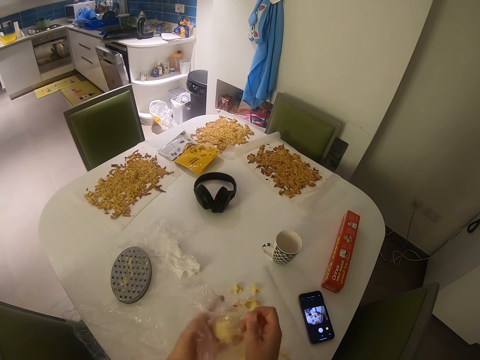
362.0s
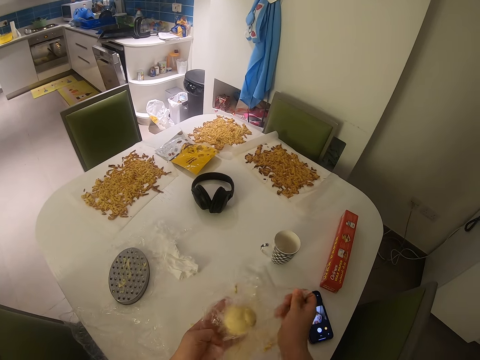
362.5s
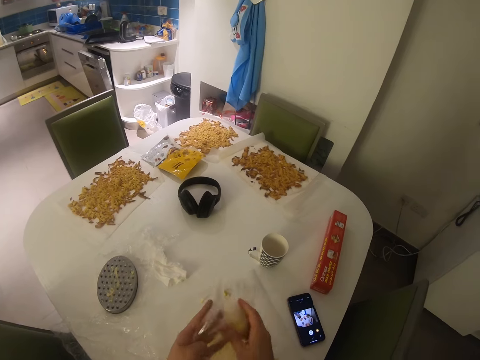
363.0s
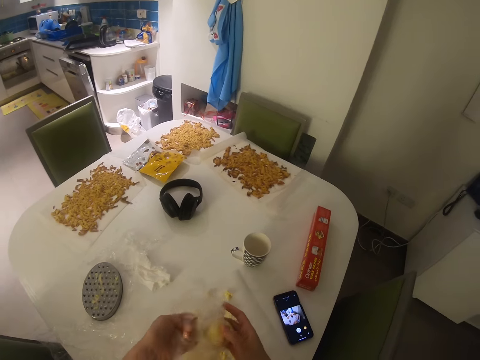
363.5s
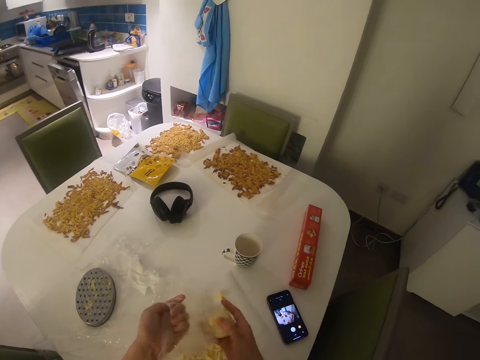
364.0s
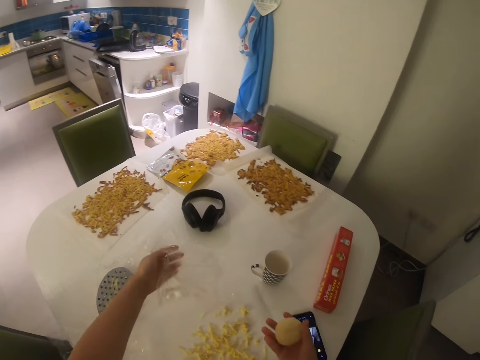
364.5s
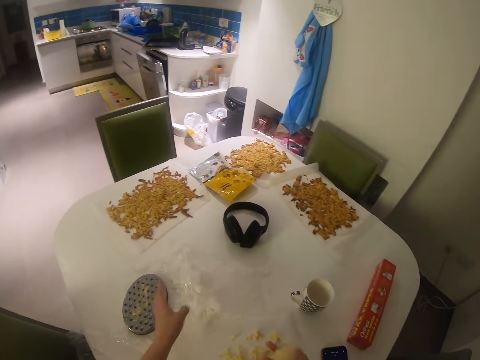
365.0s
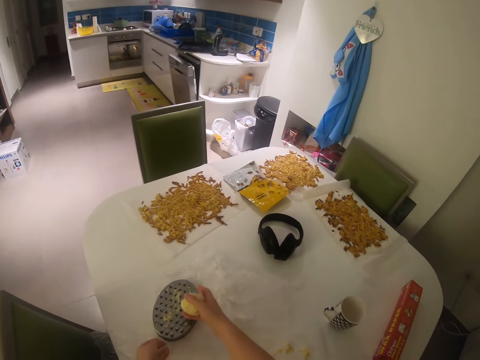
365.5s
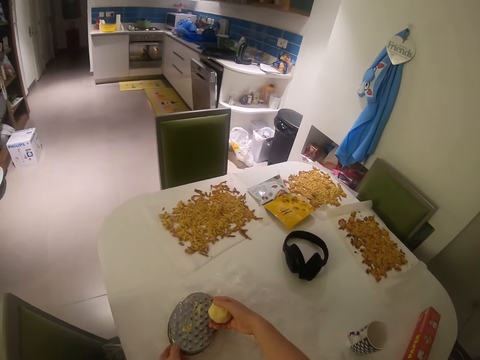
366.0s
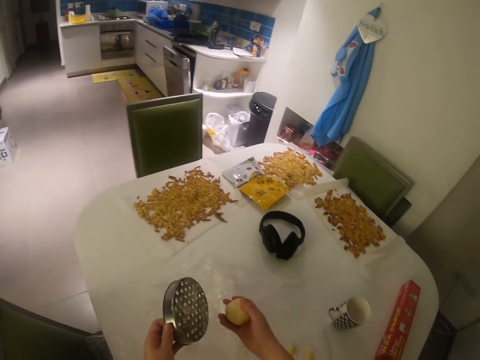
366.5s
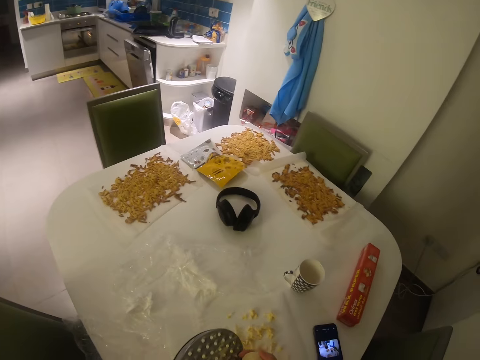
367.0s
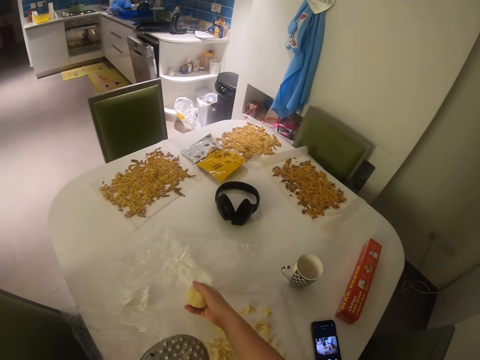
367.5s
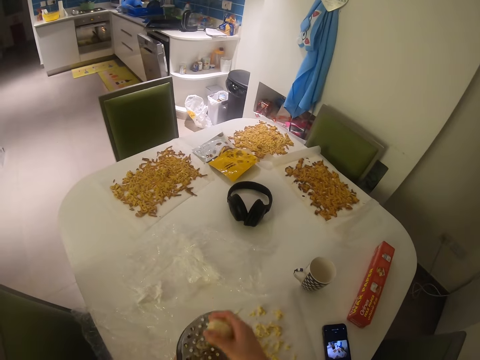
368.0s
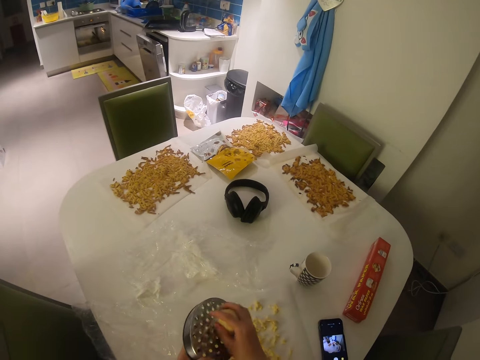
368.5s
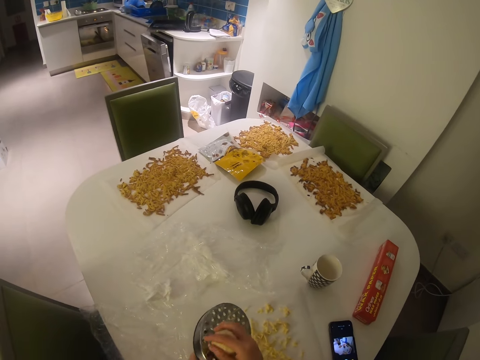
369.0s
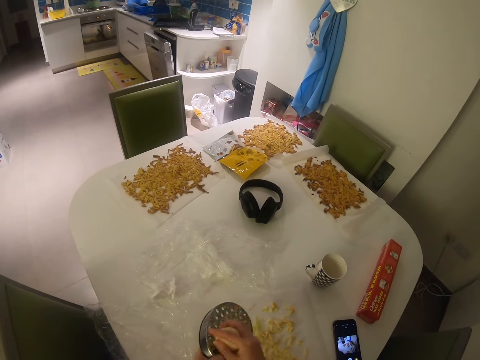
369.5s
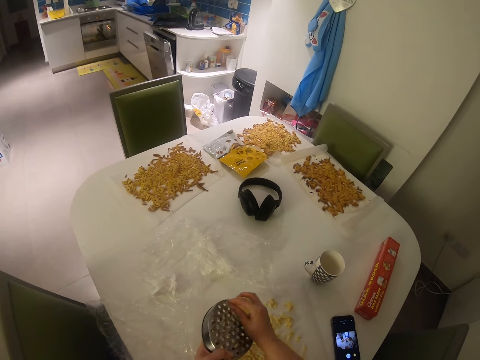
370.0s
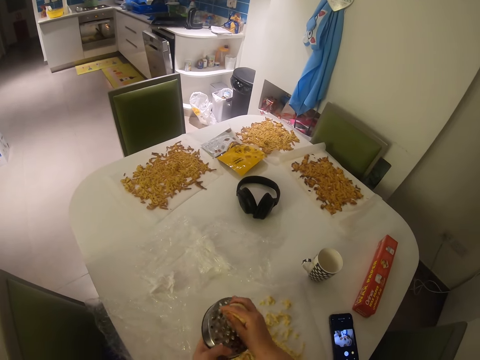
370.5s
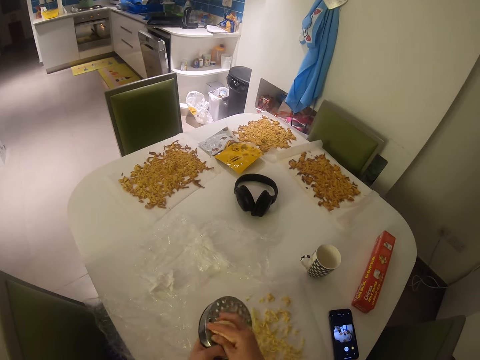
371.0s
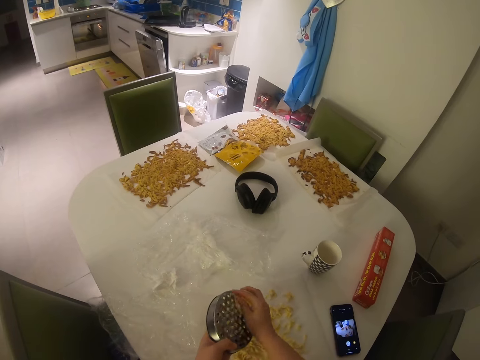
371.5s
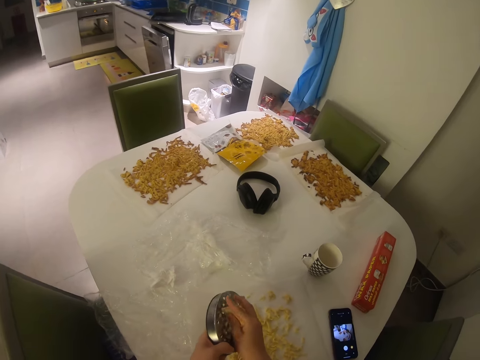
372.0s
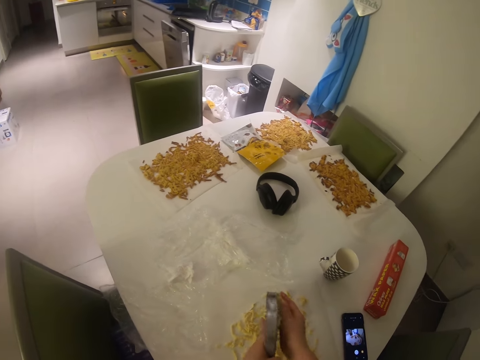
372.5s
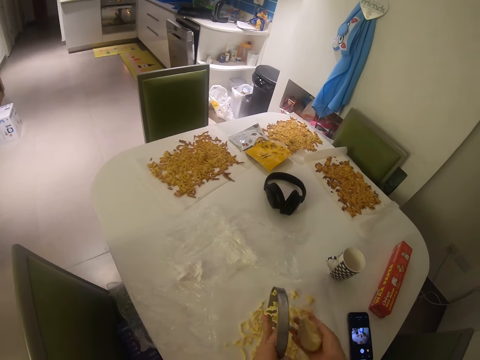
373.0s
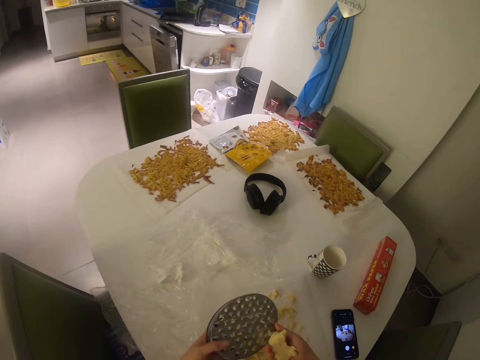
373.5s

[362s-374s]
The camera wearer puts the plastic wrapper on the table. They pick up the grater from the table. They push the paper aside. They grate the dough on the table with the grater.

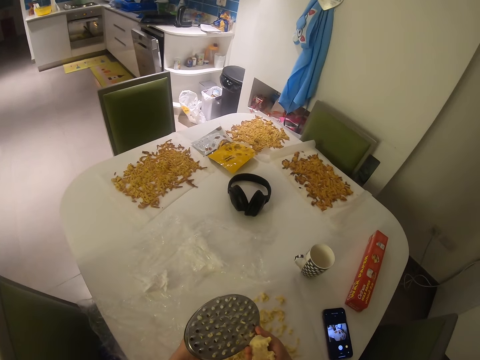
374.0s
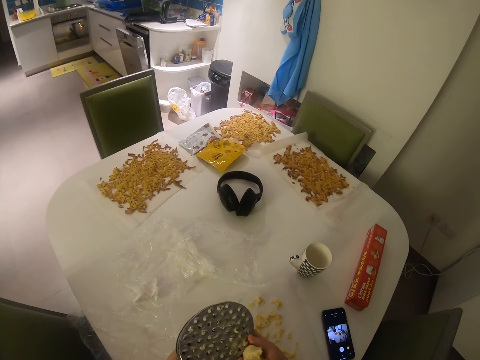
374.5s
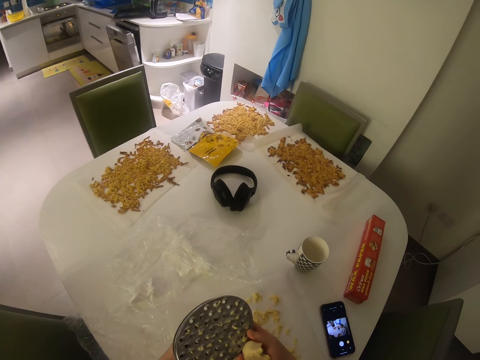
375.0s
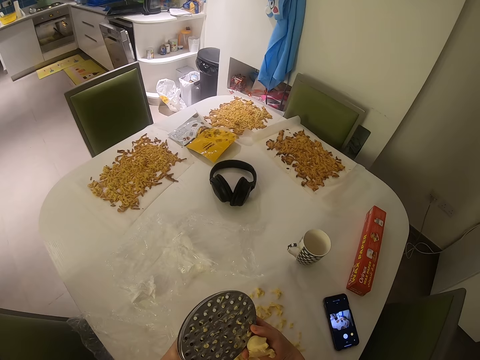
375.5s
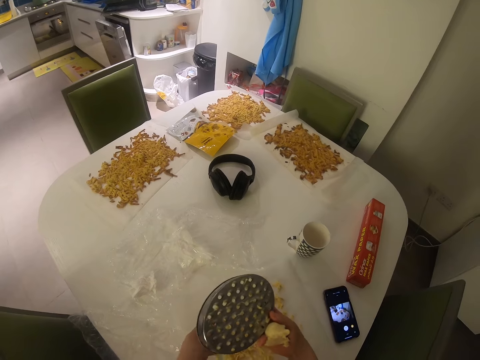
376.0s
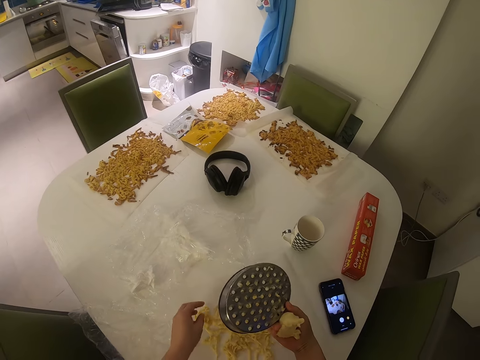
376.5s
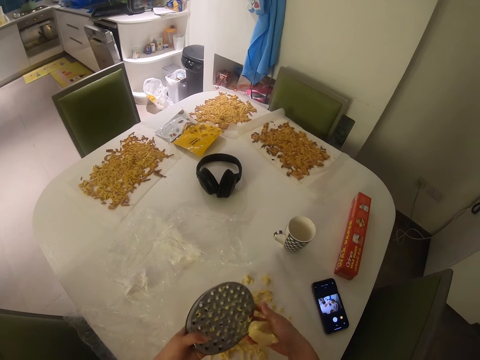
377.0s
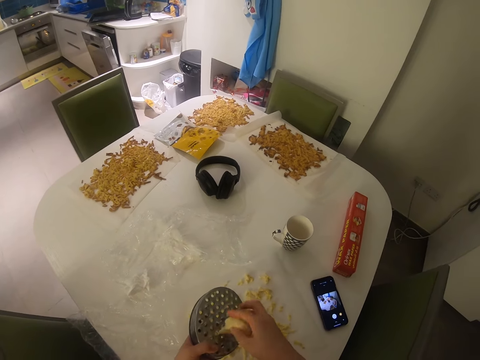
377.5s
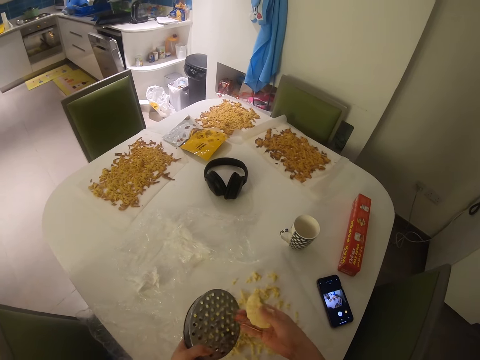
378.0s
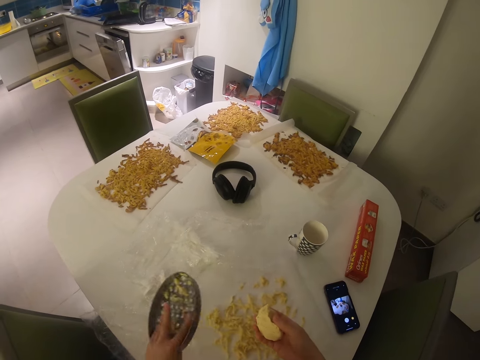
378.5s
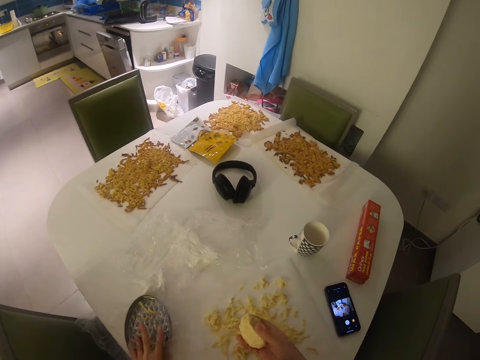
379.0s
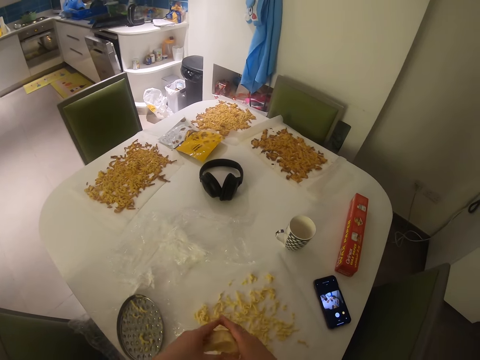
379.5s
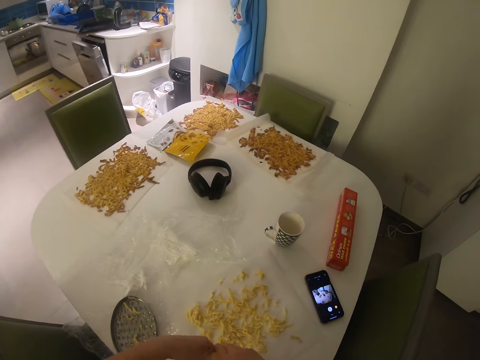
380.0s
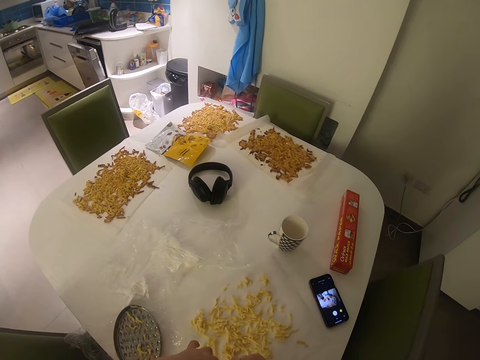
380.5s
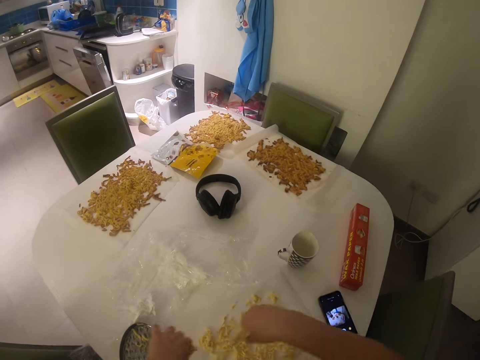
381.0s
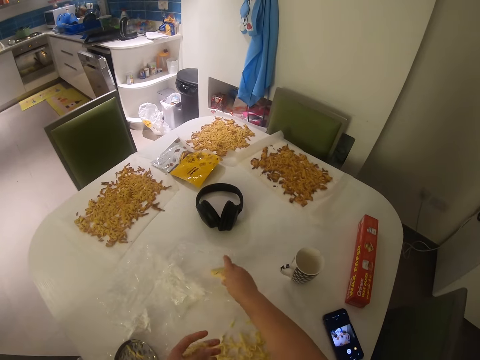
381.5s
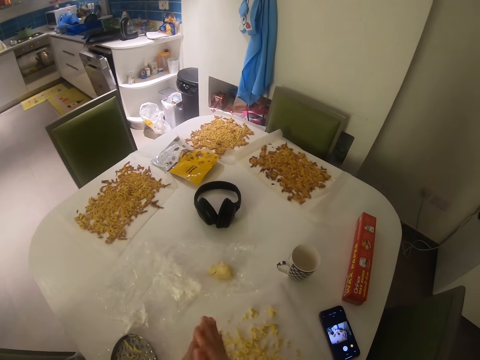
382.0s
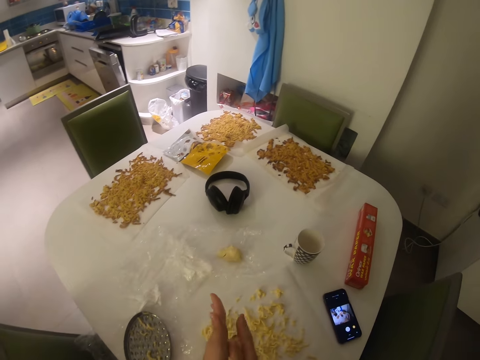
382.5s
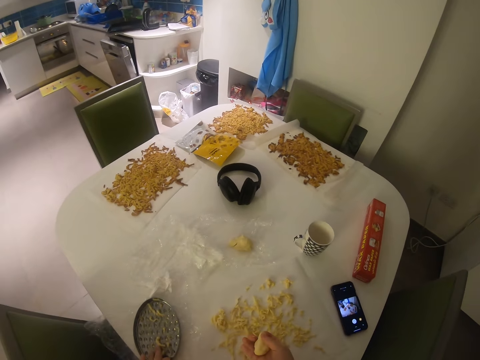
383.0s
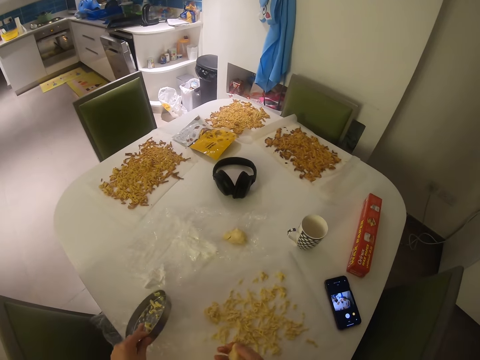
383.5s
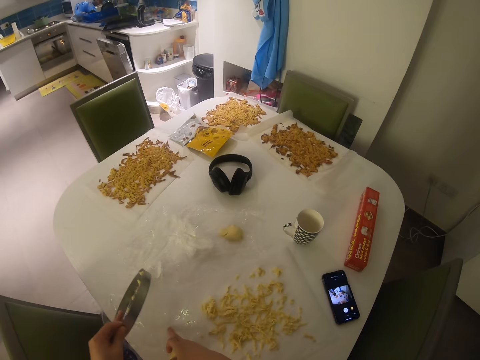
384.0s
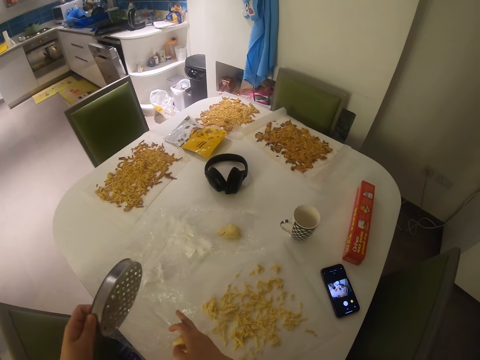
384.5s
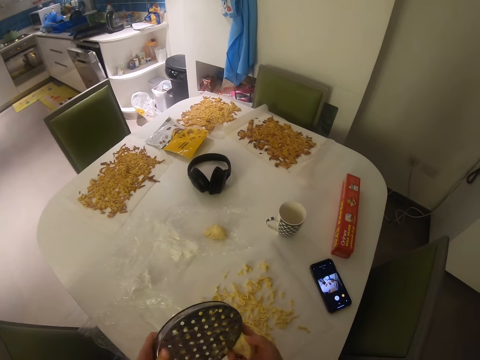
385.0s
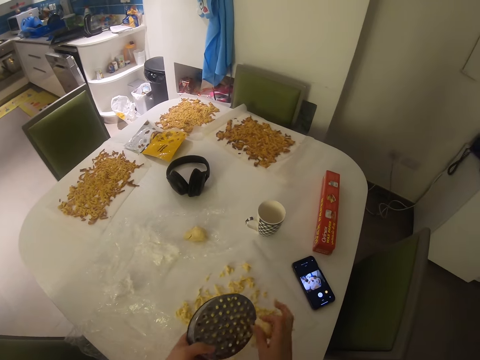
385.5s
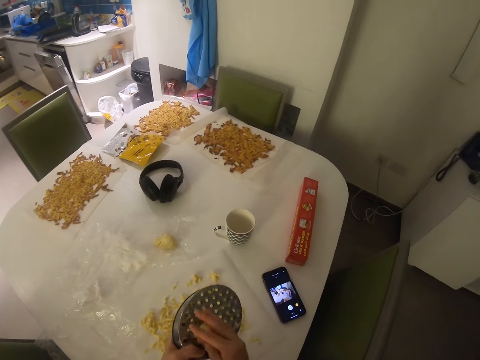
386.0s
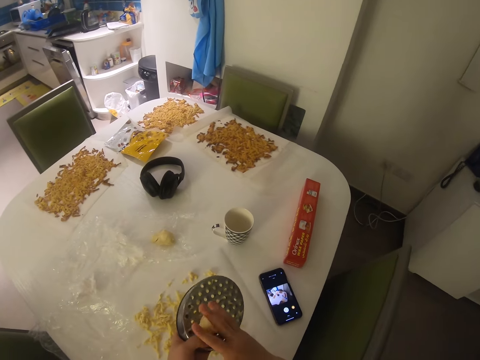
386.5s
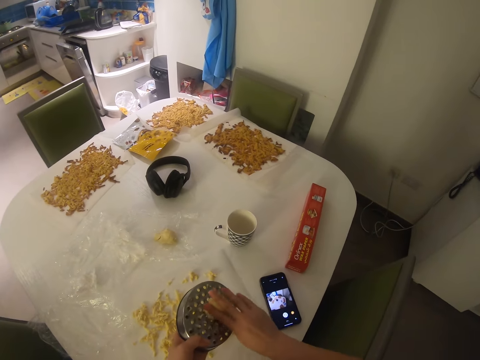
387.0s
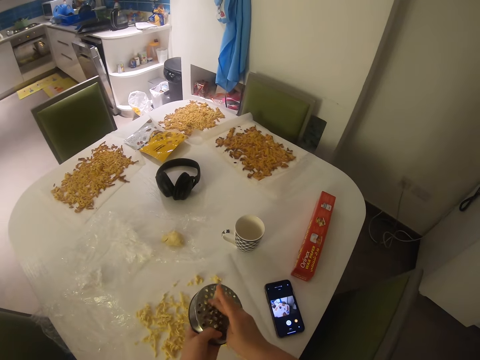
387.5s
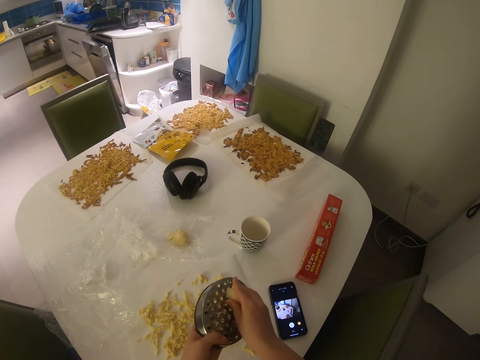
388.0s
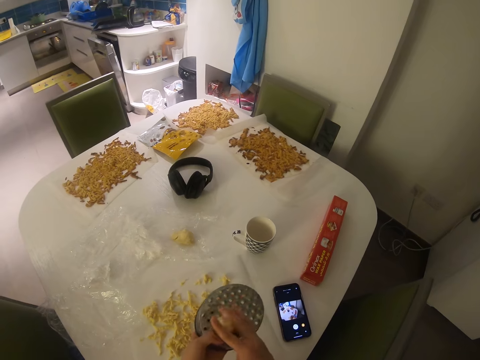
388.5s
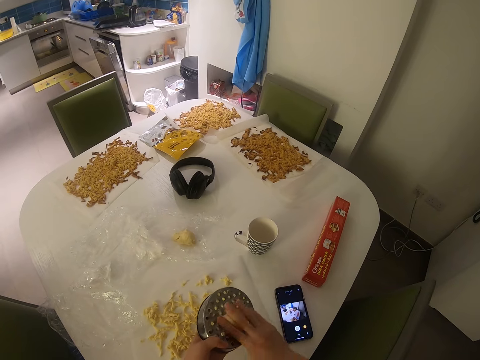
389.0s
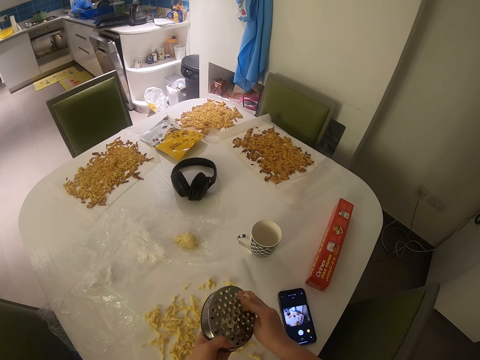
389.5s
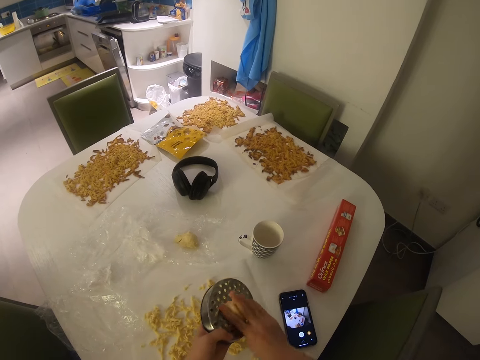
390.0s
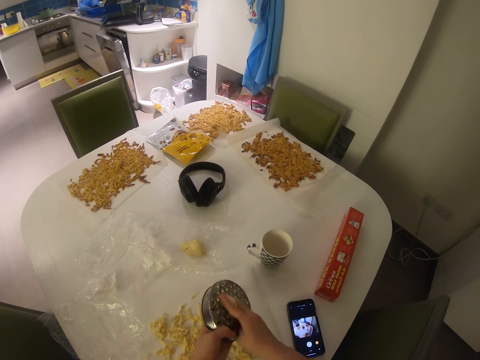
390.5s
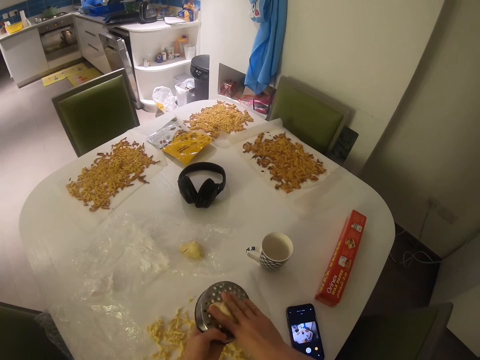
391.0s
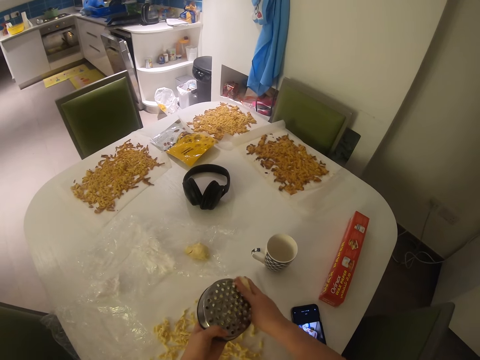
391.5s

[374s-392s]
The camera wearer holds the grinder or grater. She pulls her hand off the grinder. She switches the grinder to the other hand. She grinds something with the grinder. She drops the grater on the table. She divides the dough into two with her hand. She drops half of the dough on the plastic wrapper on the table. She rolls the dough in her hand with both hands. She picks up the grater from the table. She grates the dough on the table with the grater.
